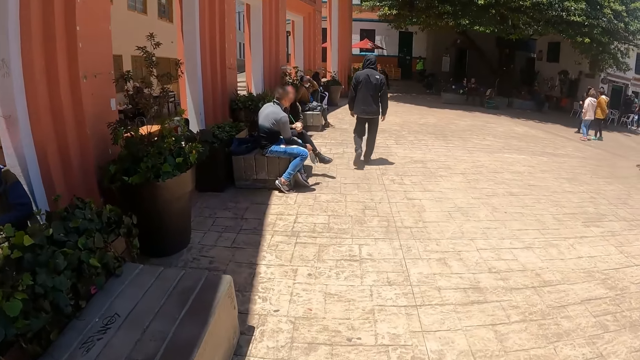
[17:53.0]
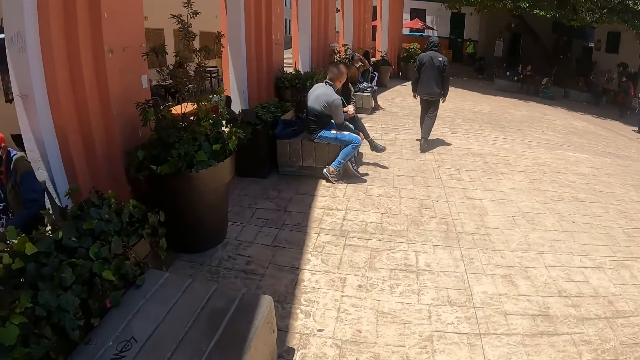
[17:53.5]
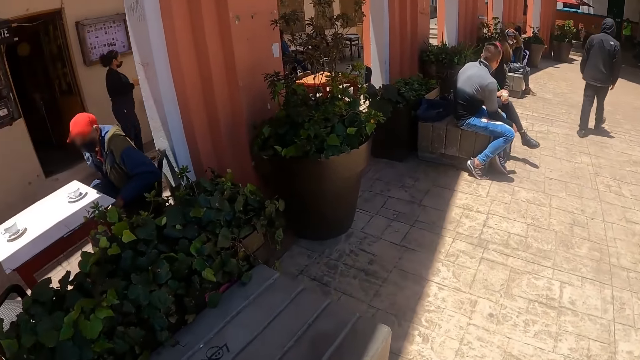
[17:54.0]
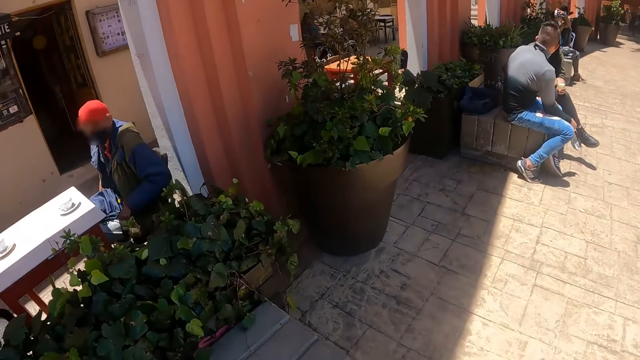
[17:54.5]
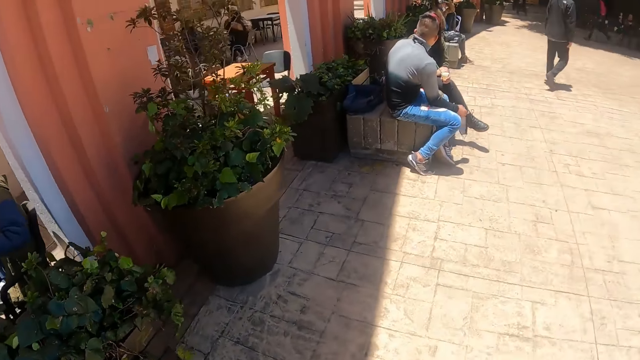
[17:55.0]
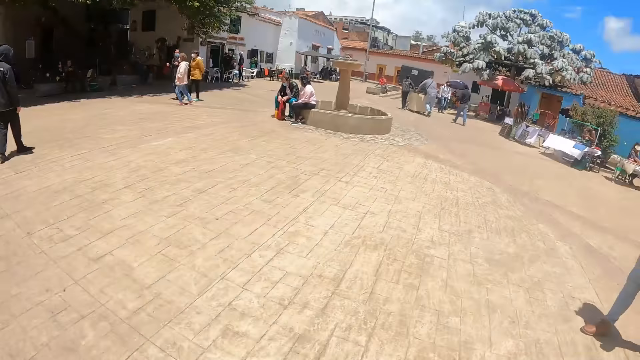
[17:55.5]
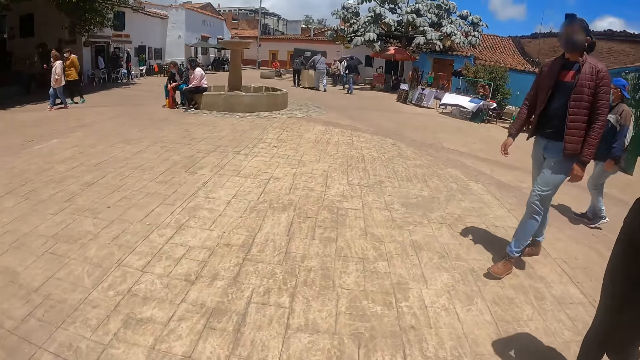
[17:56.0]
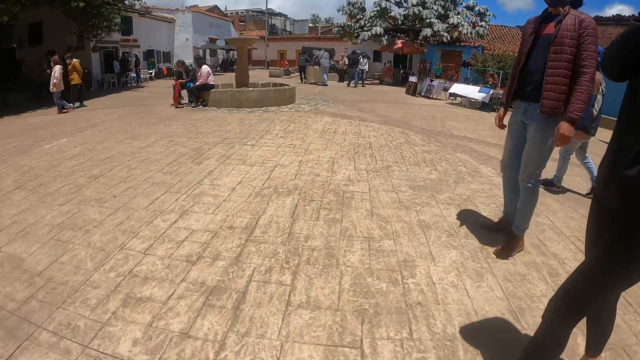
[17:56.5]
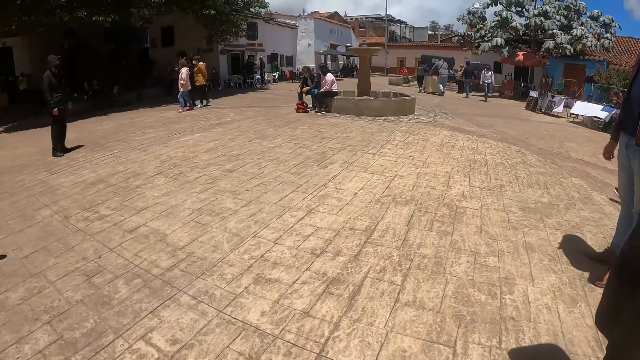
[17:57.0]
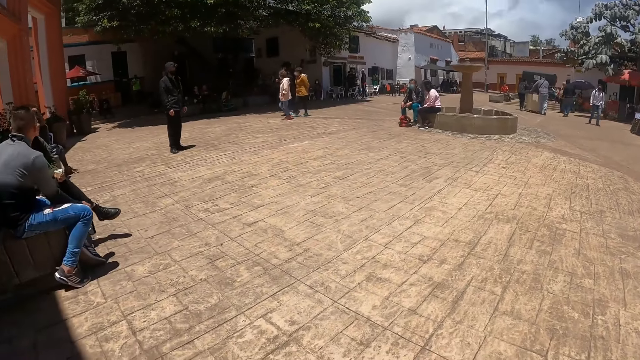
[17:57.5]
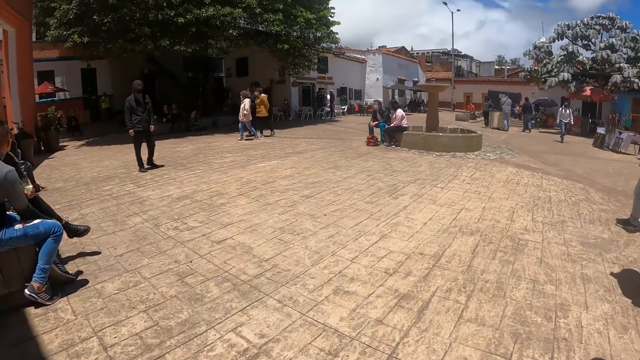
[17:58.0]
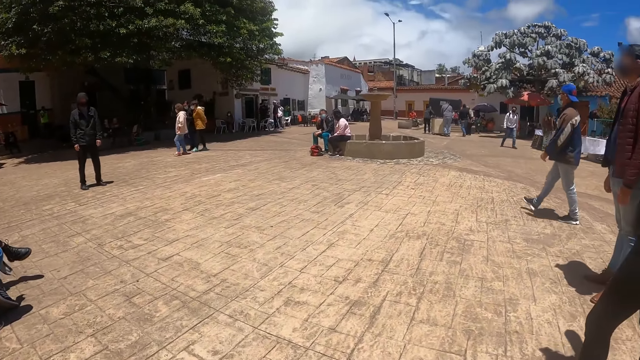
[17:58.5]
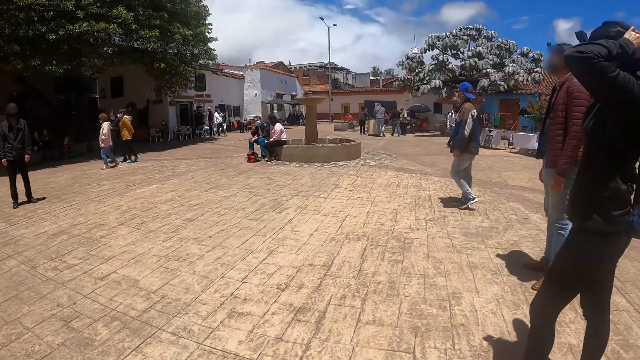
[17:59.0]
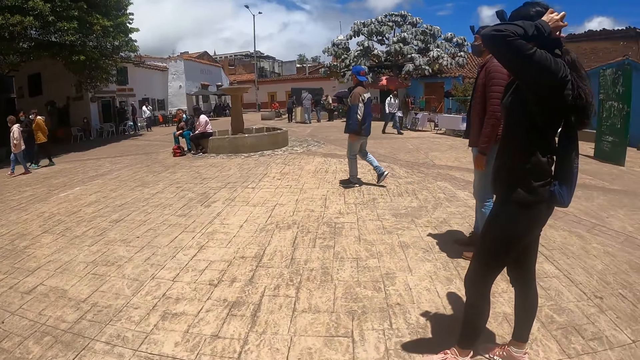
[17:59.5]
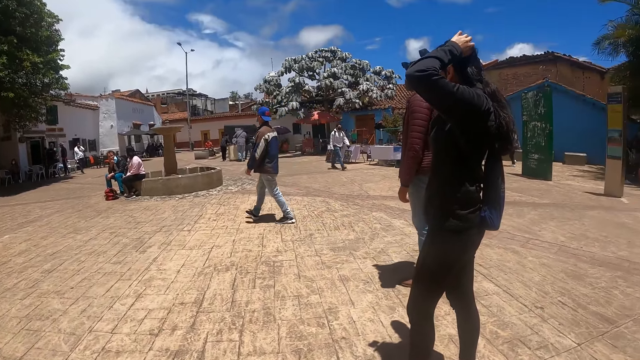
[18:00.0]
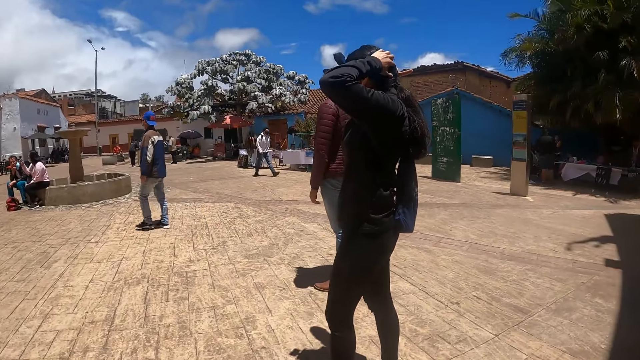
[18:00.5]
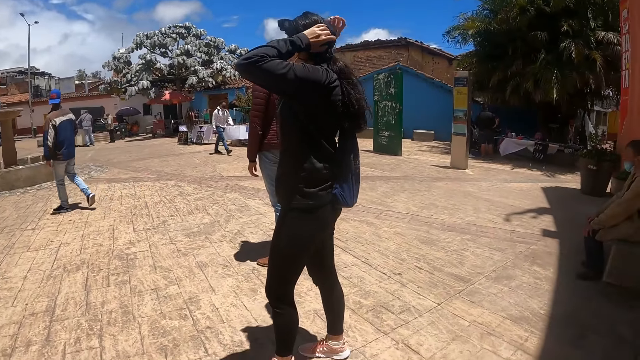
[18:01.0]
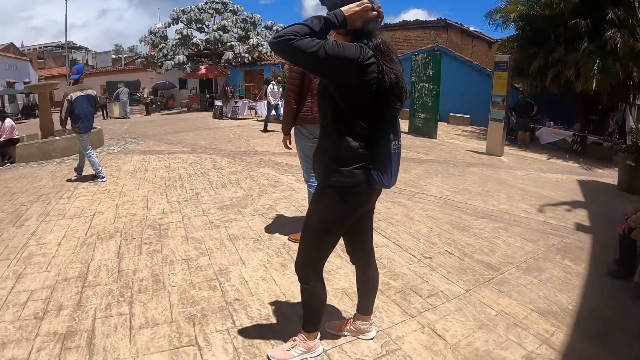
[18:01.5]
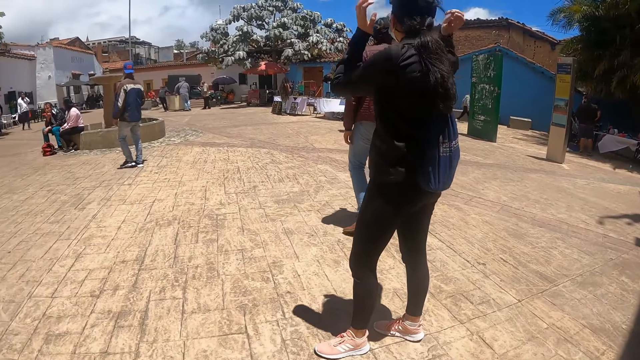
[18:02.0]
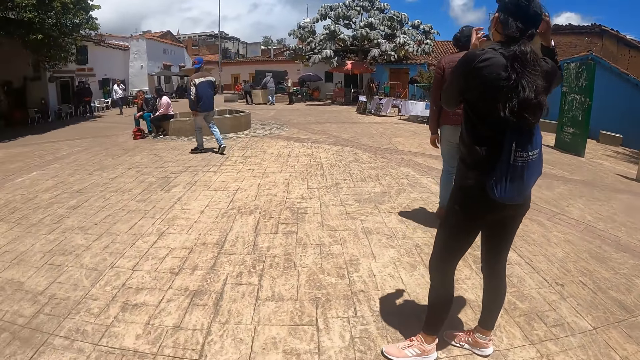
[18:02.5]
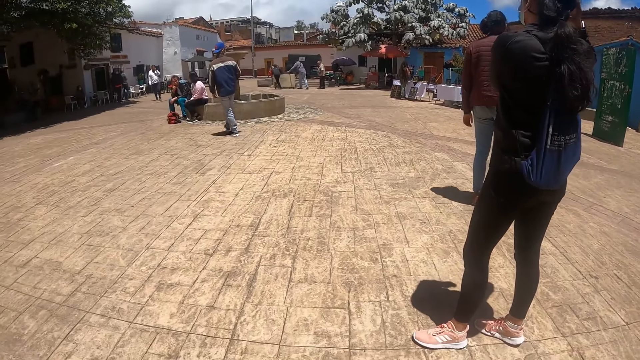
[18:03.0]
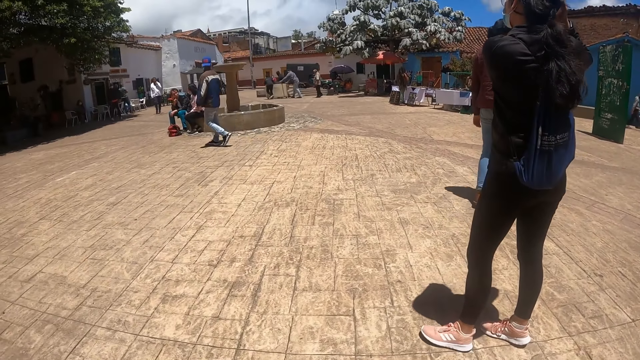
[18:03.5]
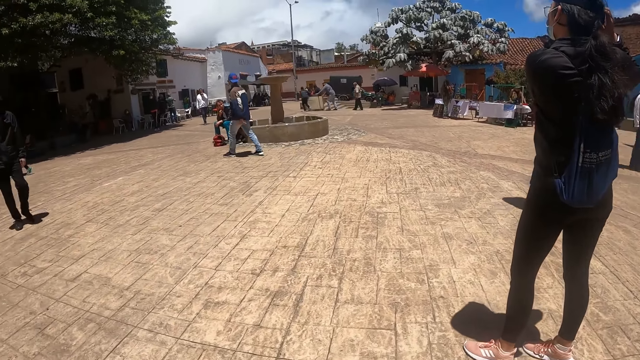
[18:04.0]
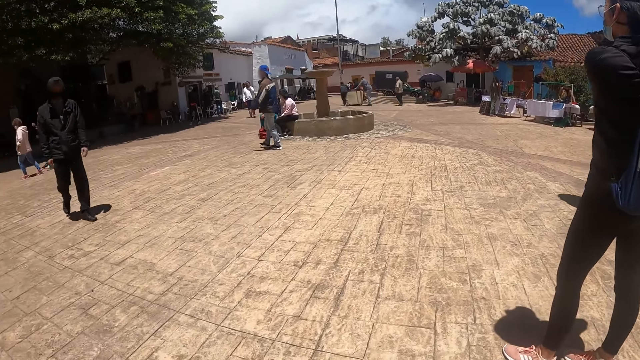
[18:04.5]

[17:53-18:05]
The camera wearer looks around. A person touches the hair.

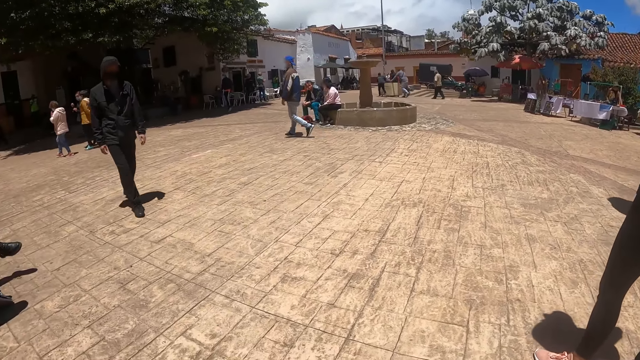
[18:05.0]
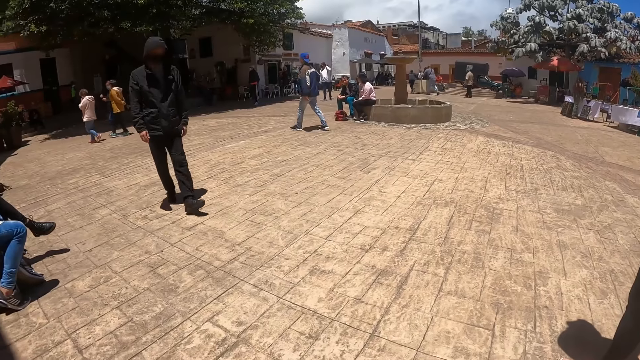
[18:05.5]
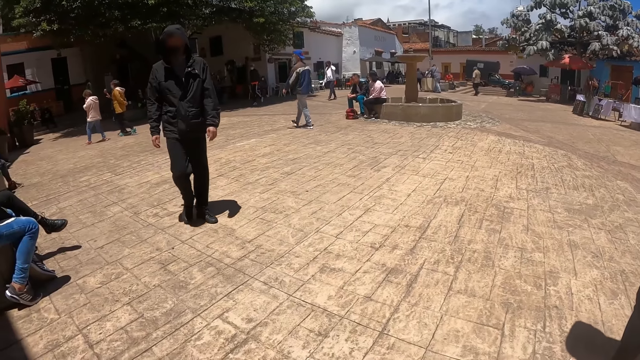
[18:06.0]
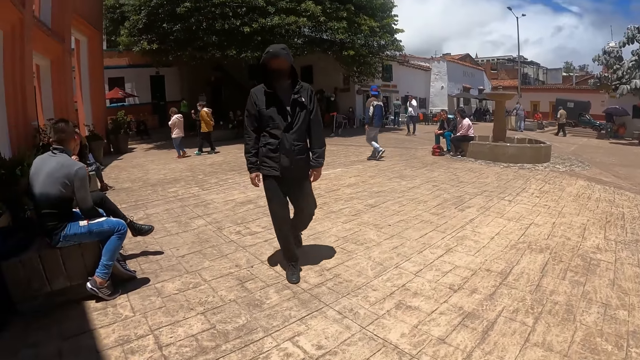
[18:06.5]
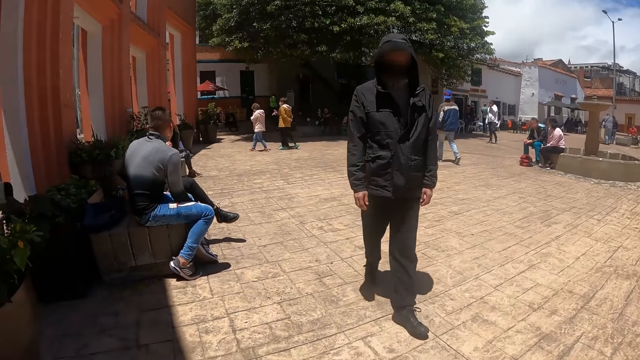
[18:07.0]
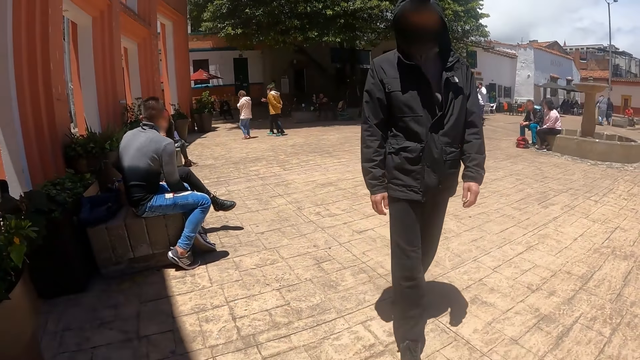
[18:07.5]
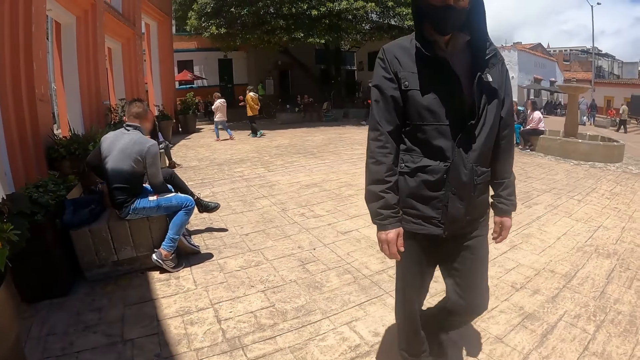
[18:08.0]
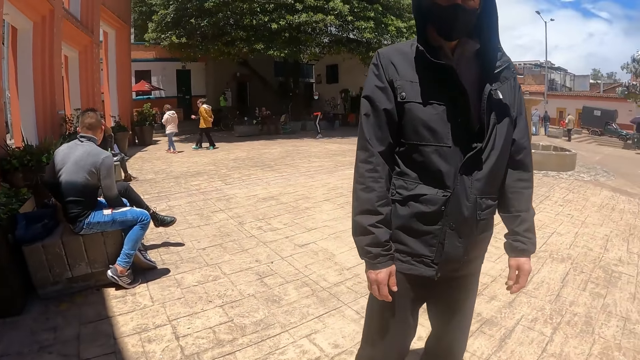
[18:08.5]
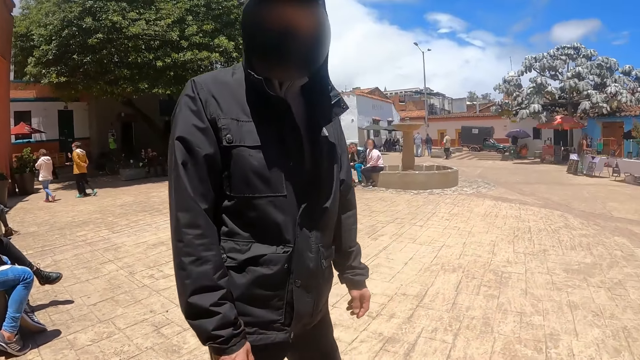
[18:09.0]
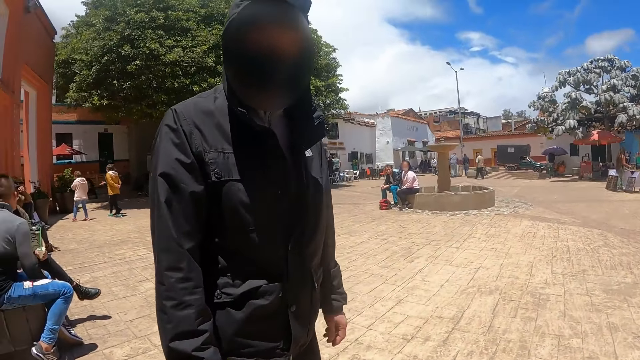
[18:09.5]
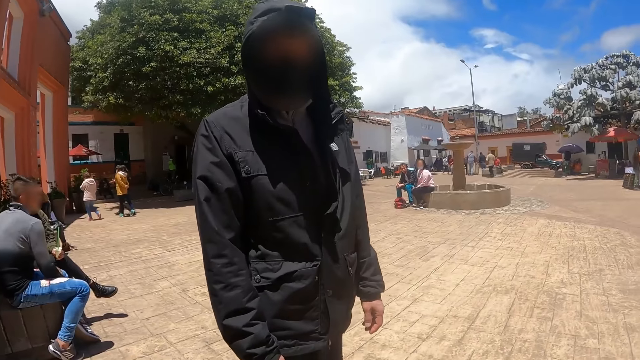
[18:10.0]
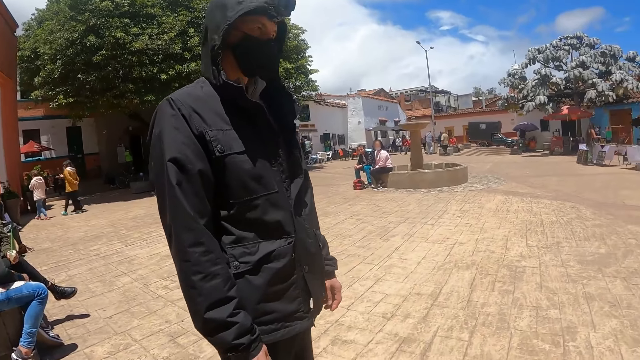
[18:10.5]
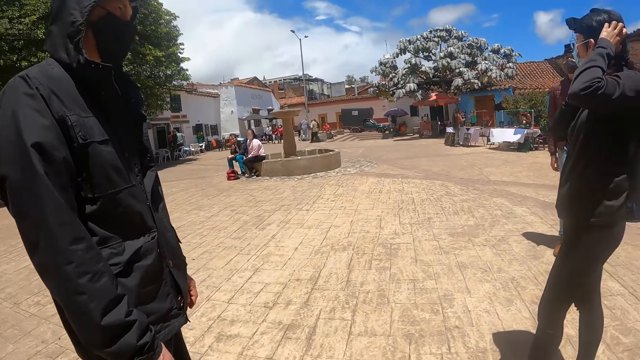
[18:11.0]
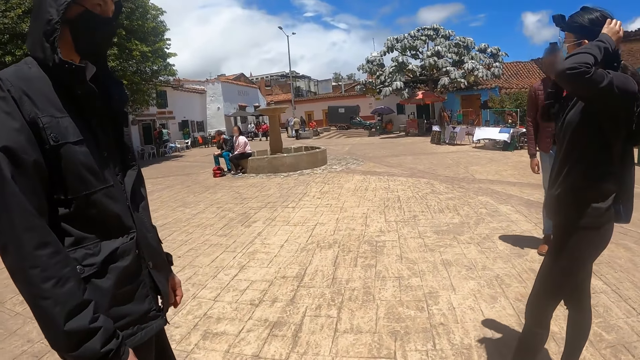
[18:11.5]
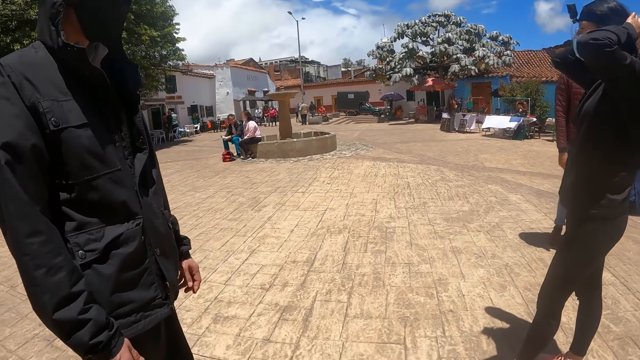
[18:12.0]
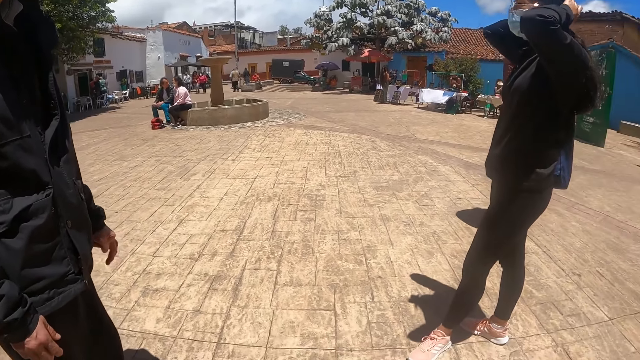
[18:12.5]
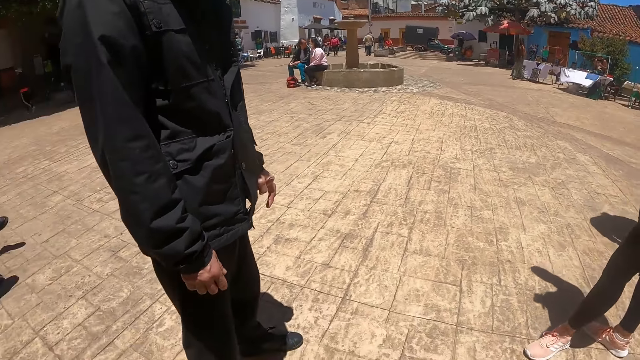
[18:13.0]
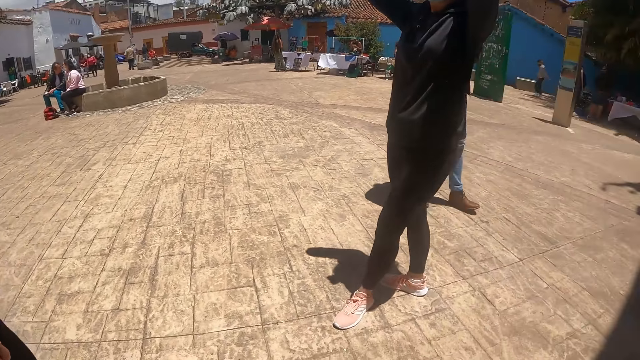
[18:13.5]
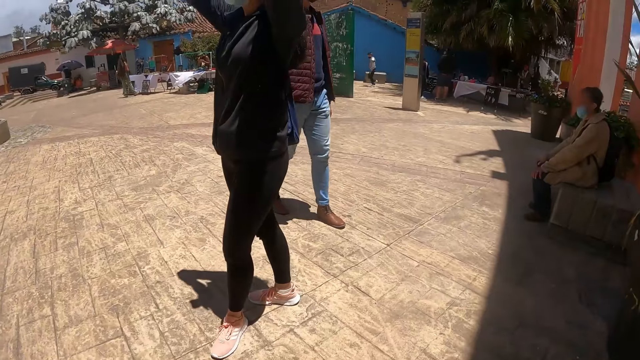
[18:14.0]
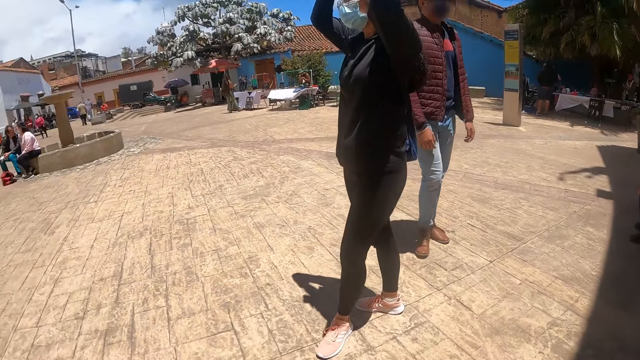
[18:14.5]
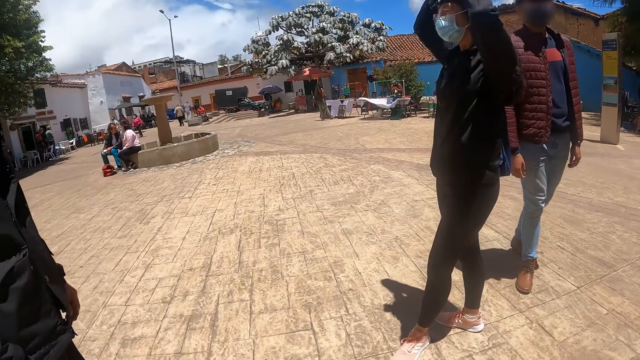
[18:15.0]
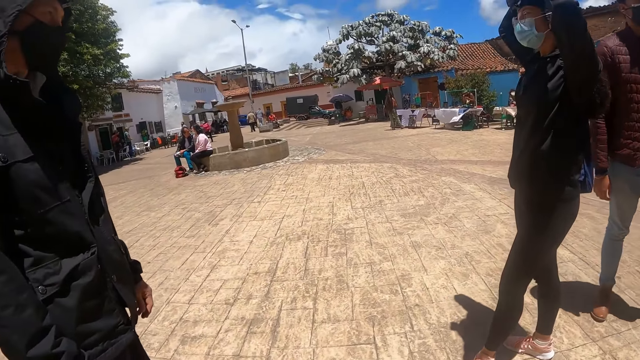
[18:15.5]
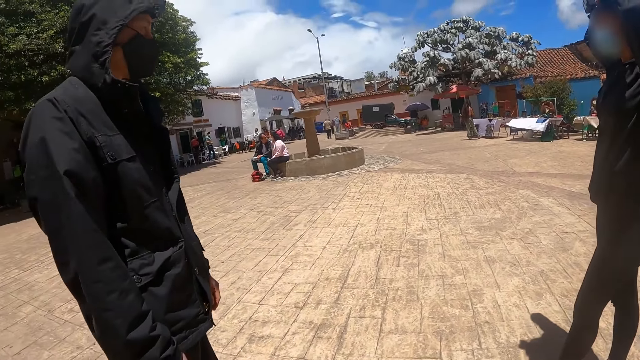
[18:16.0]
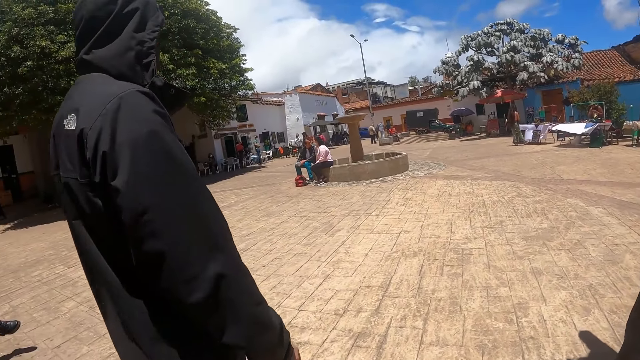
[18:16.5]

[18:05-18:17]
The camera wearer stares at a man. They look around.
